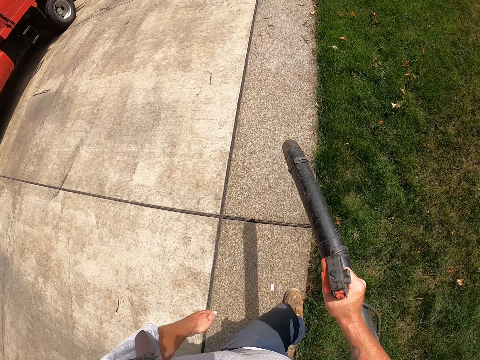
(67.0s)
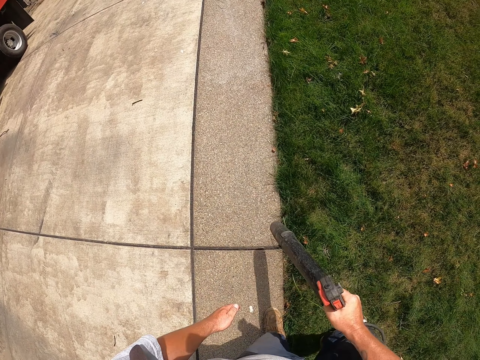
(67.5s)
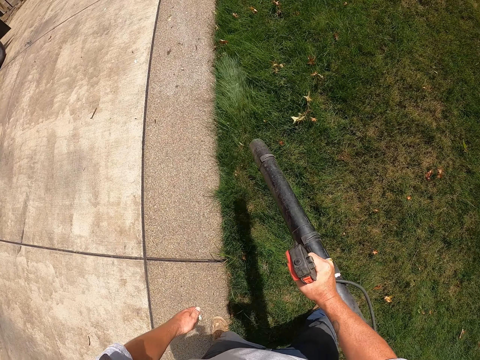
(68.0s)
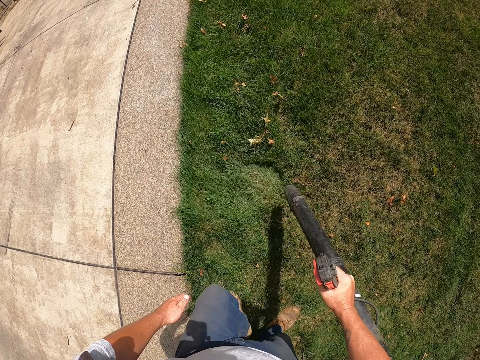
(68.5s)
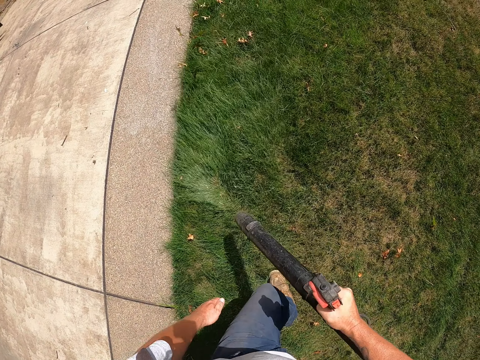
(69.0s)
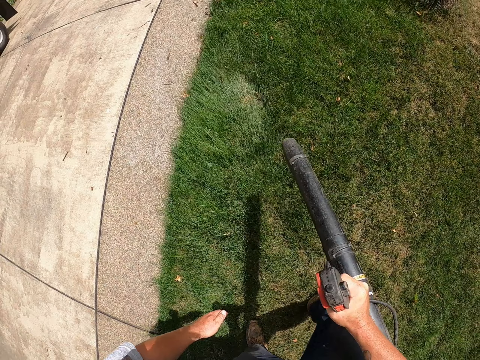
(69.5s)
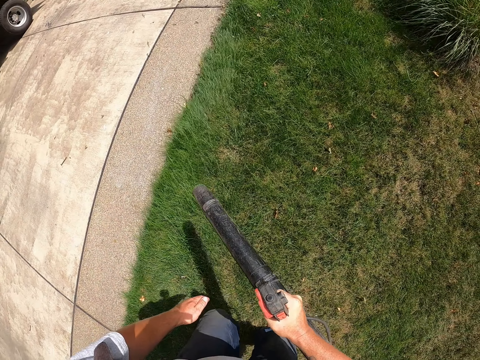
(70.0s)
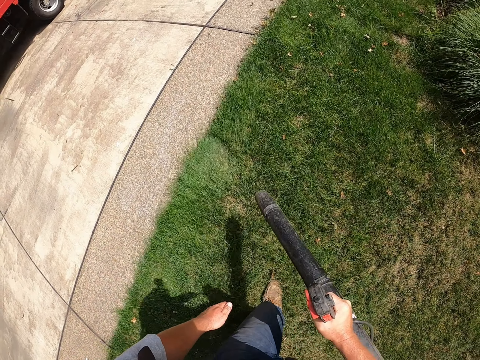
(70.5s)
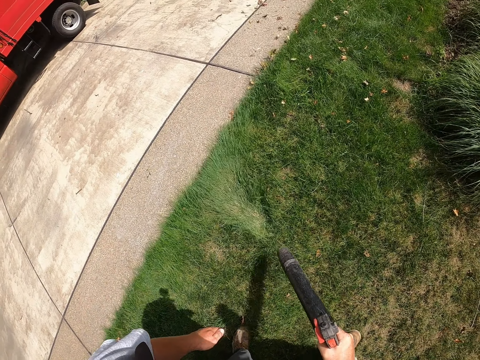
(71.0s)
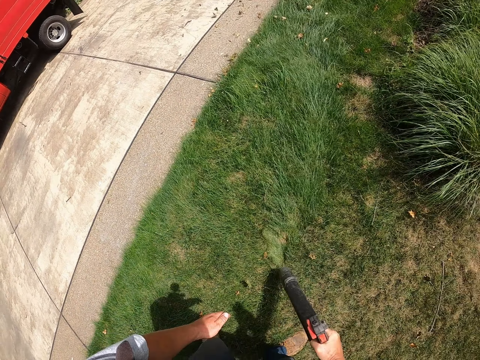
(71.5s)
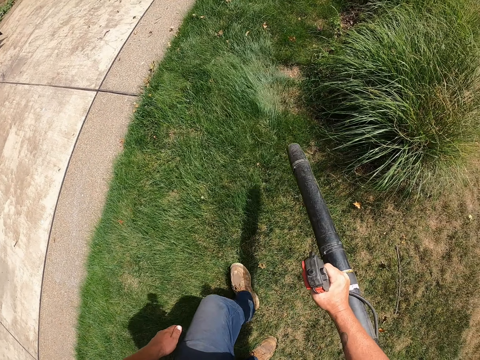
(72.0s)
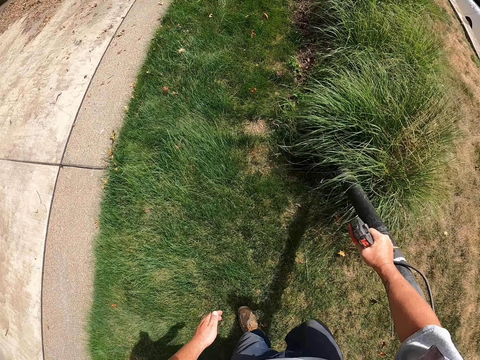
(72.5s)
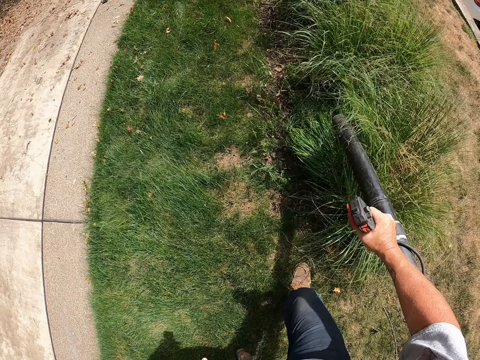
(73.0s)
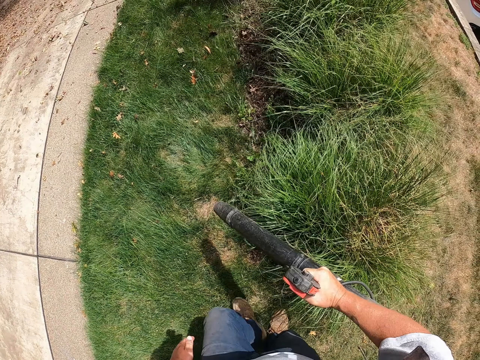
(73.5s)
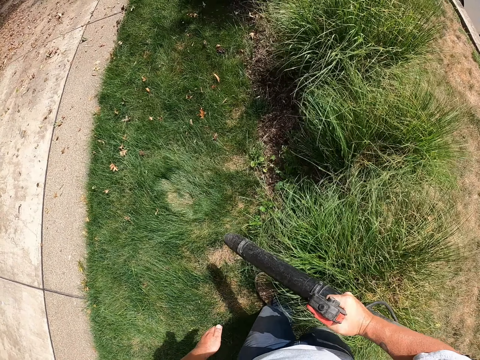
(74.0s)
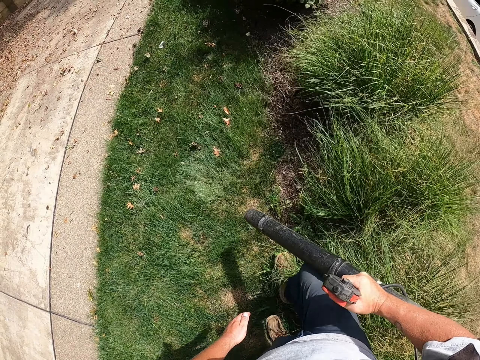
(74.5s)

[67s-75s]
The camera wearer blows dirt on the grass field.

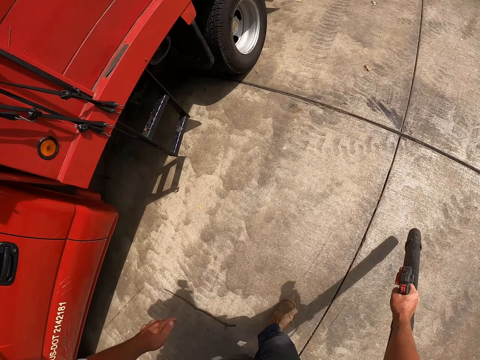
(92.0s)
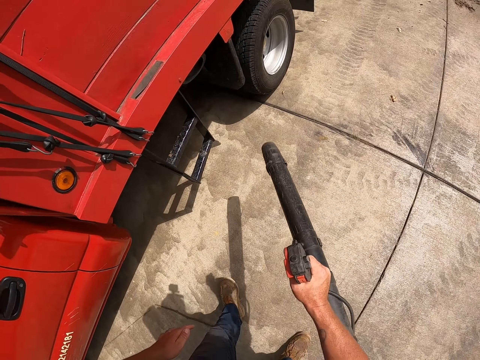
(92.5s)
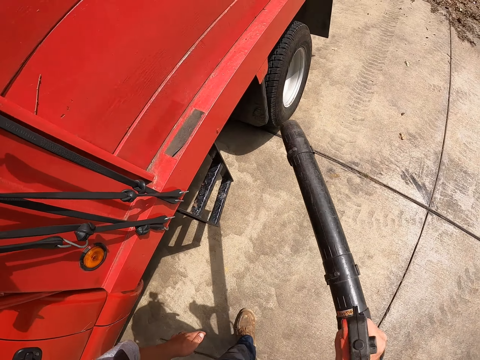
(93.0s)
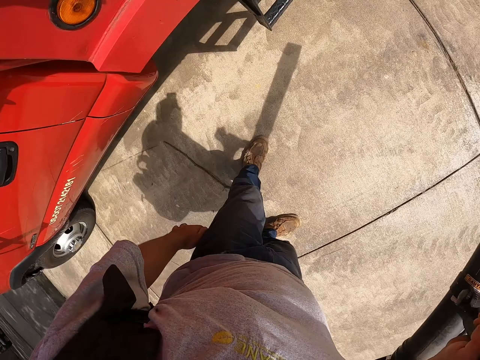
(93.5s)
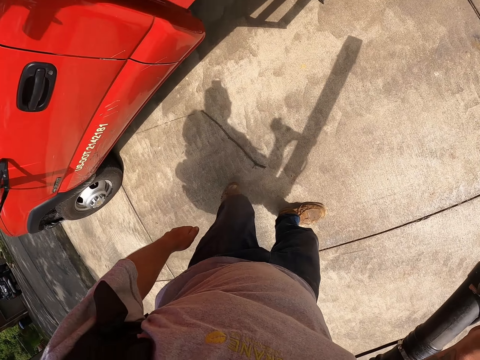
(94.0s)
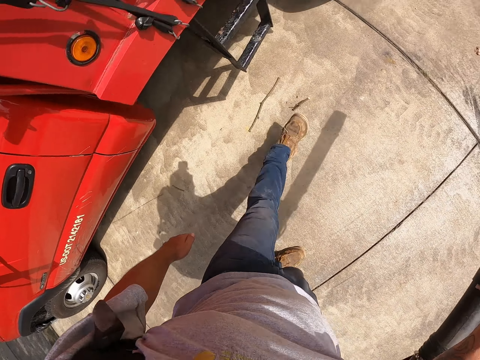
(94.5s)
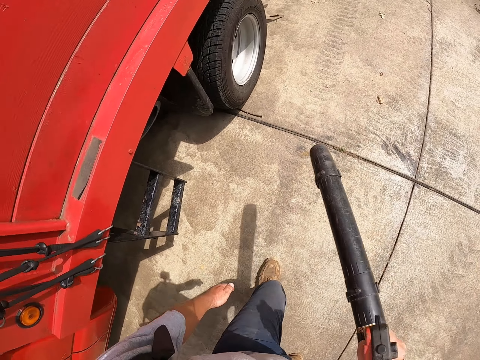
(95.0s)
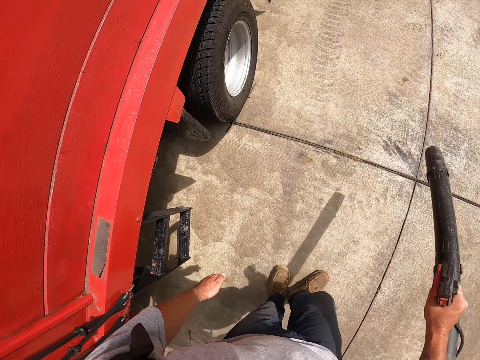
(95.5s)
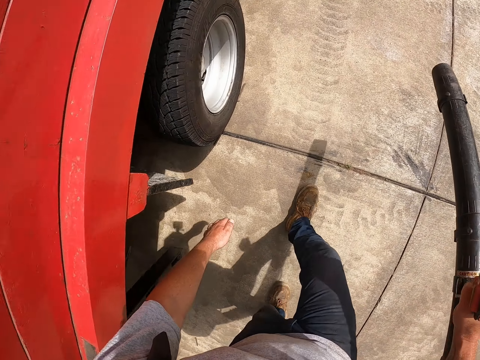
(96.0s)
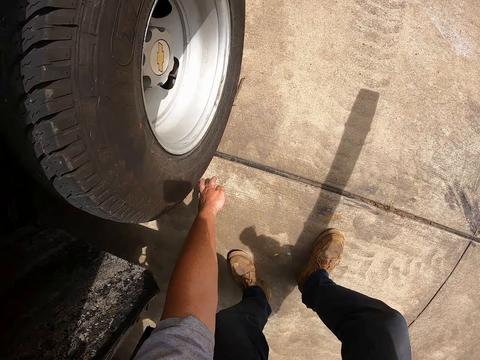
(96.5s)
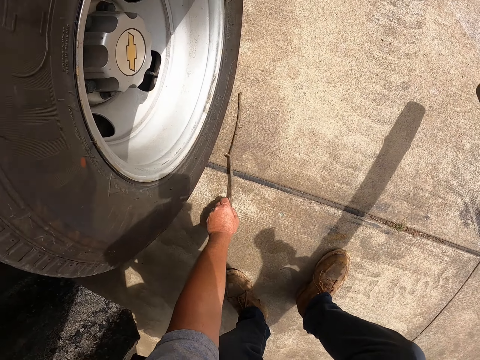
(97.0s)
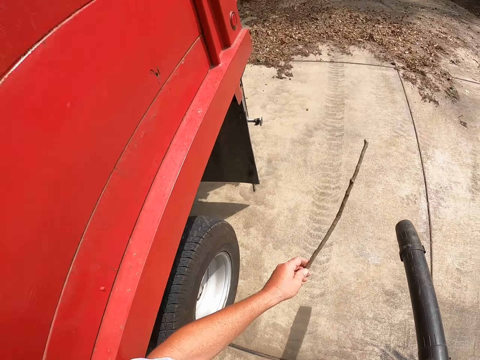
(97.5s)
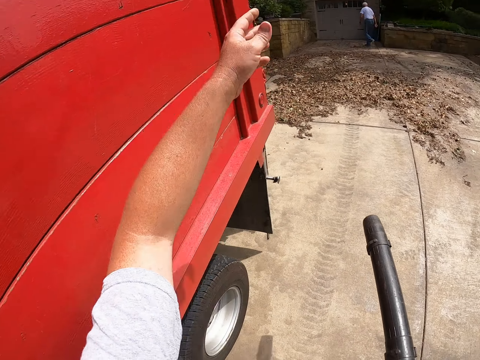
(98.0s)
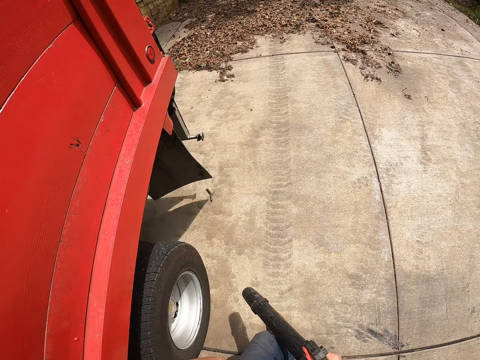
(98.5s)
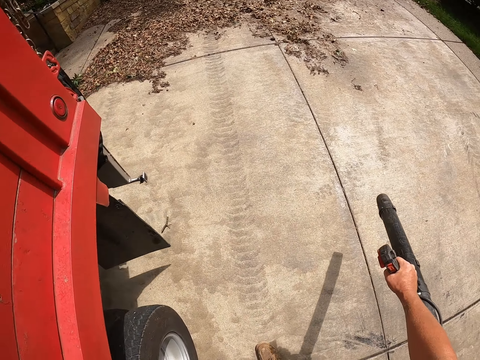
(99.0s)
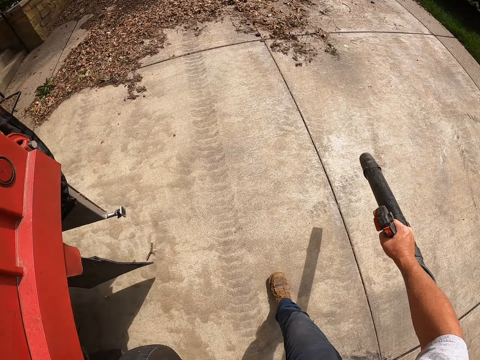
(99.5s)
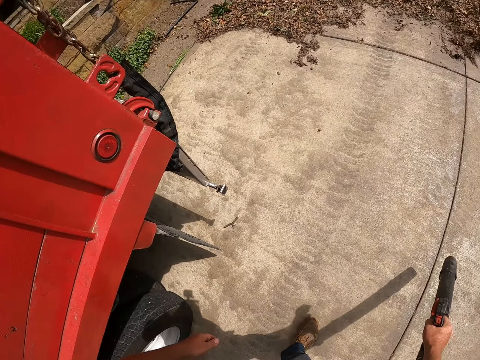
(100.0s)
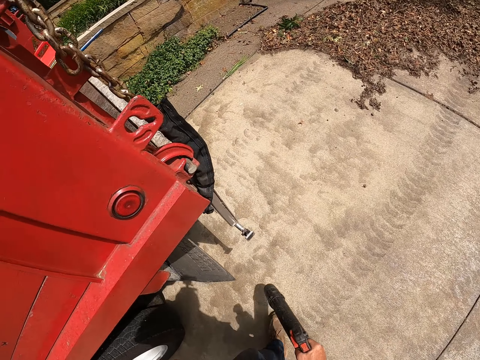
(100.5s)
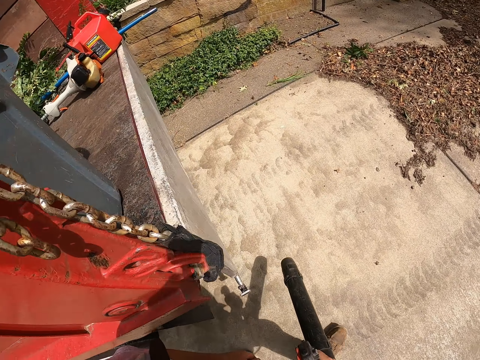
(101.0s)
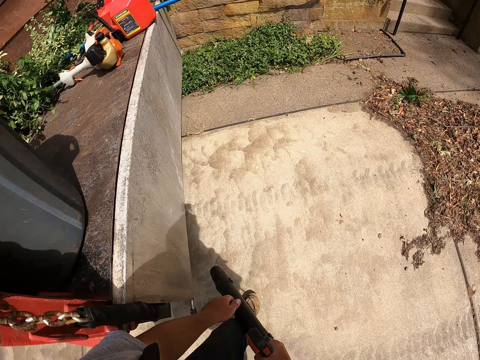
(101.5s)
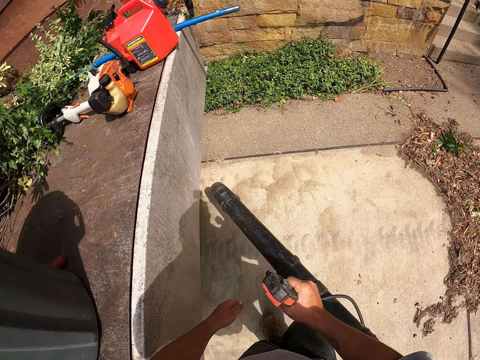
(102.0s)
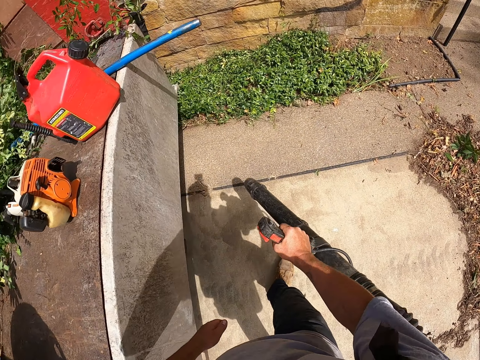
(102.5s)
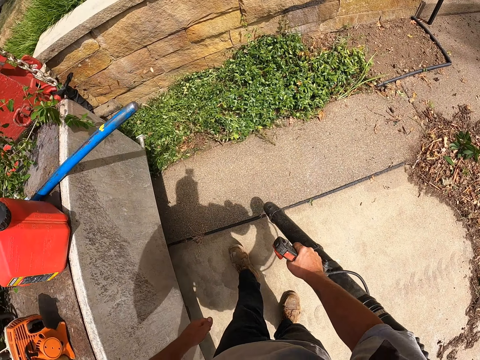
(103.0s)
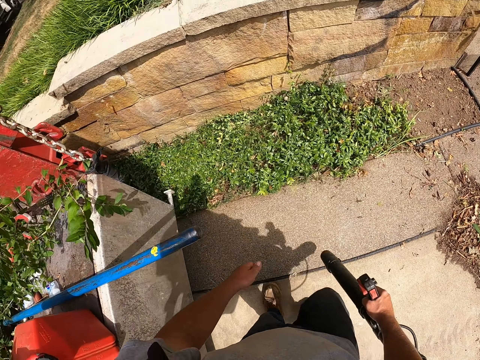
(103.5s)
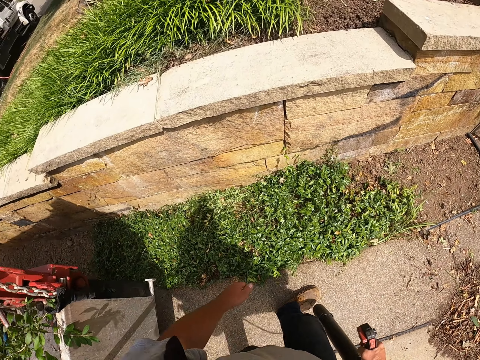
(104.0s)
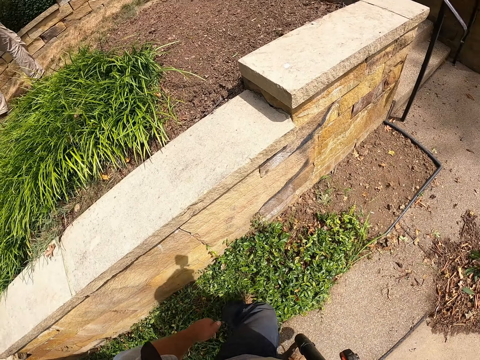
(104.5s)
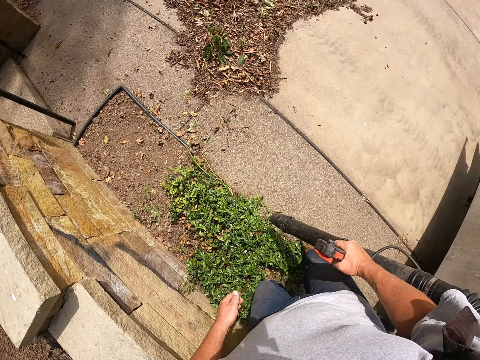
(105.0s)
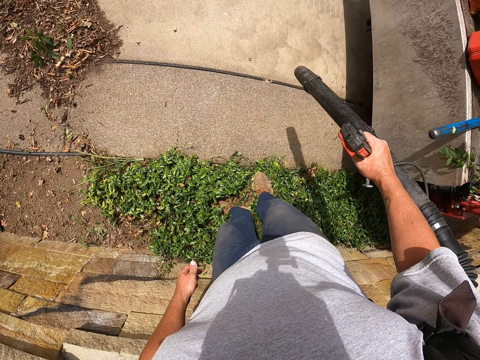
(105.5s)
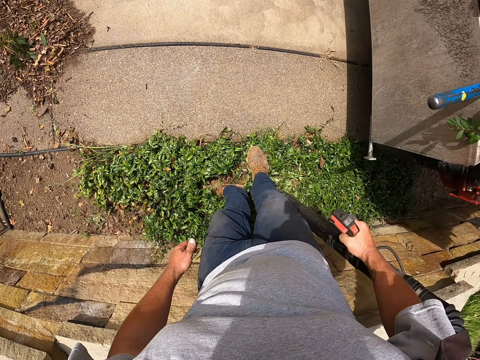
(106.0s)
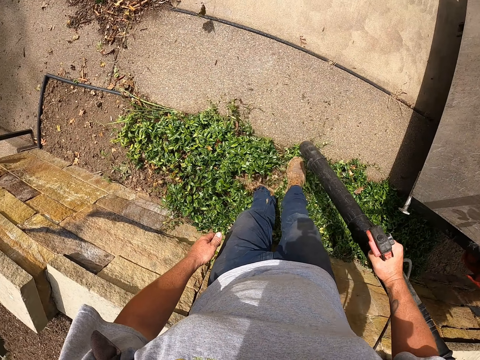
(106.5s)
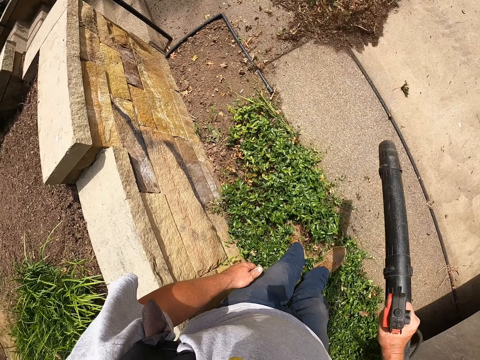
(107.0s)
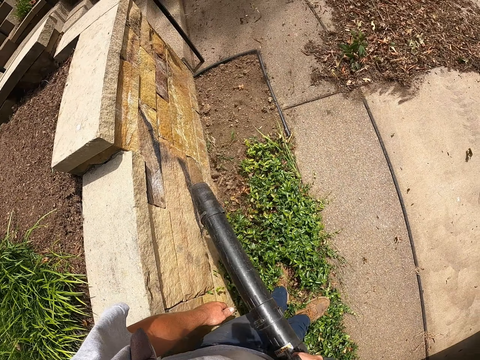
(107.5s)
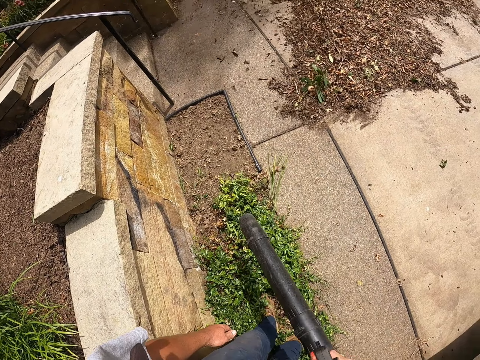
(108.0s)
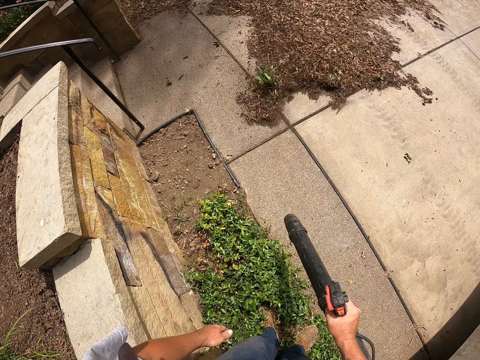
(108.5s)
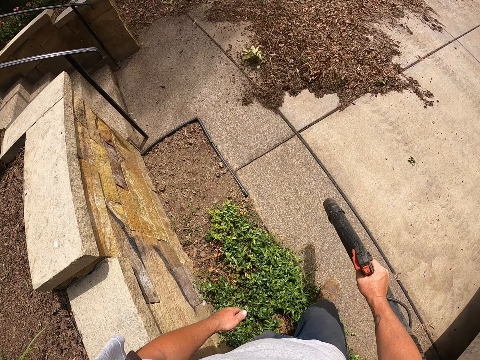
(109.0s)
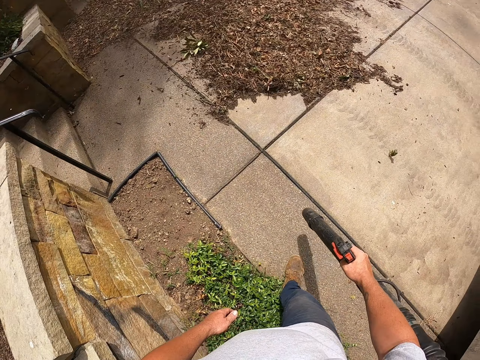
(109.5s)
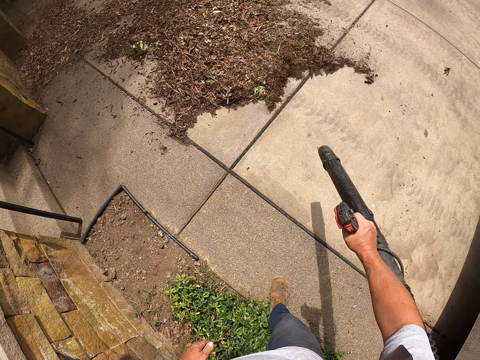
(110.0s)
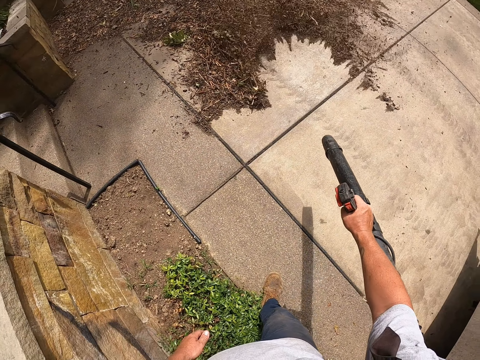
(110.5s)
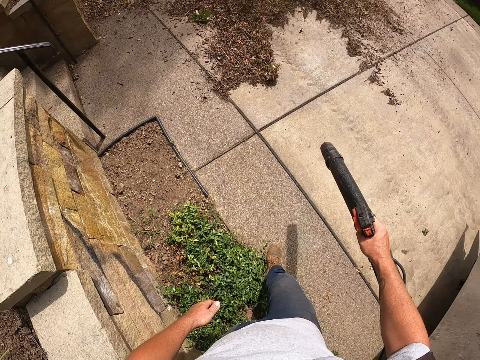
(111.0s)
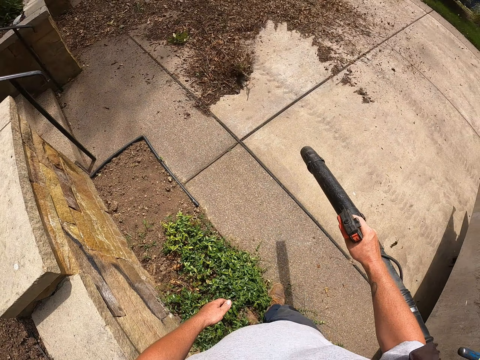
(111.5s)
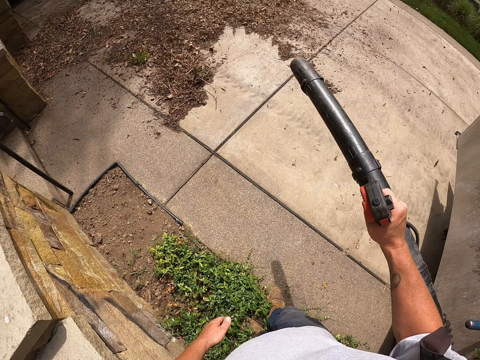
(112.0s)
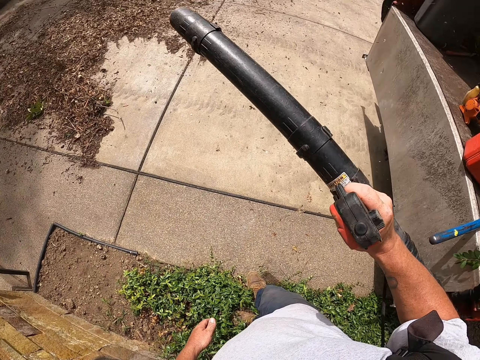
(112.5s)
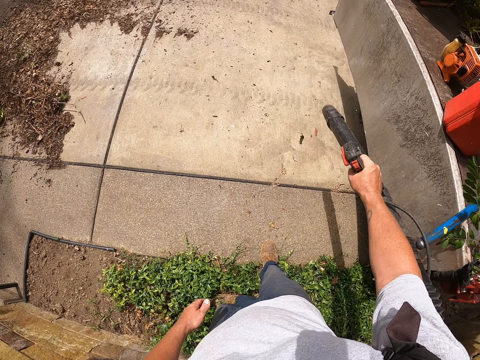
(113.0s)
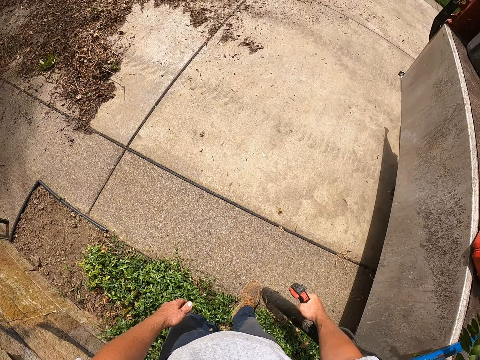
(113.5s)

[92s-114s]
The camera wearer kicks a stick on the ground. They walk around the compound. They pick up the stick on the ground under the car wheel. They throw the stick over the car. They walk around the compound. They blow dirt on the ground. They blow leaves in the same direction.
